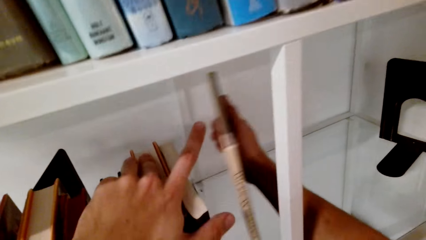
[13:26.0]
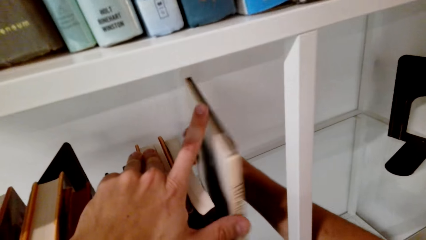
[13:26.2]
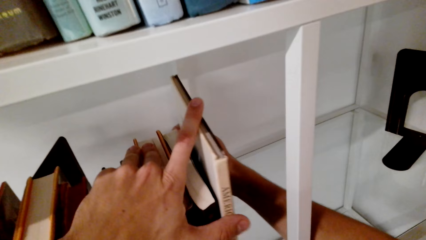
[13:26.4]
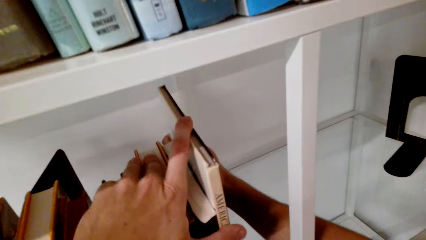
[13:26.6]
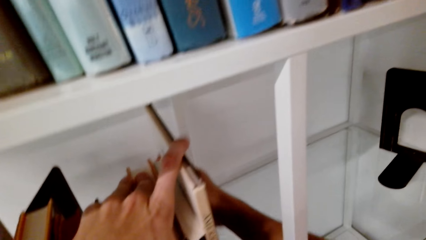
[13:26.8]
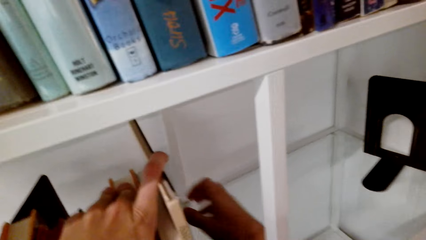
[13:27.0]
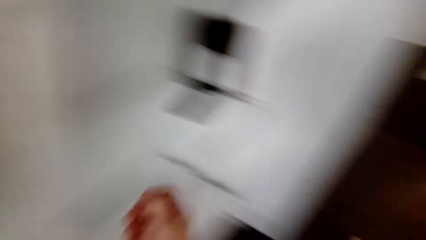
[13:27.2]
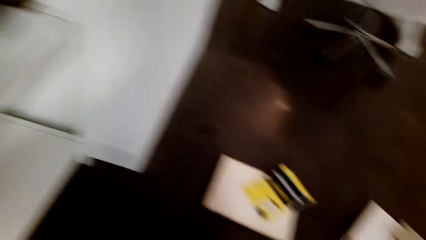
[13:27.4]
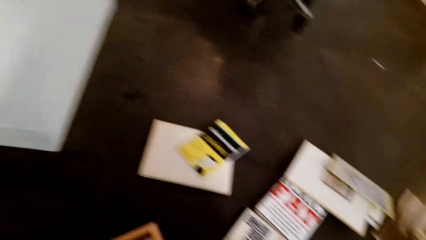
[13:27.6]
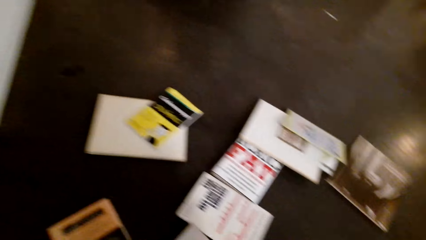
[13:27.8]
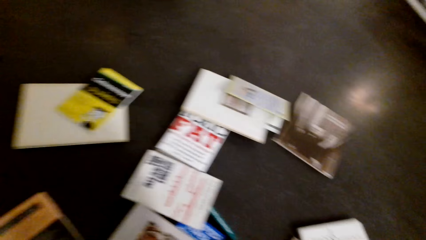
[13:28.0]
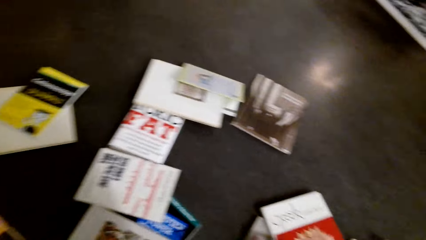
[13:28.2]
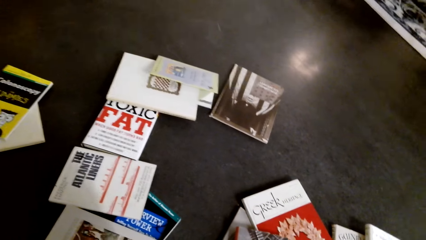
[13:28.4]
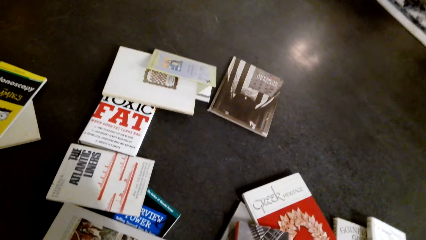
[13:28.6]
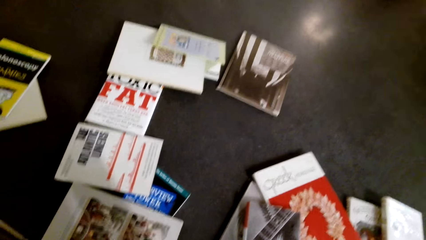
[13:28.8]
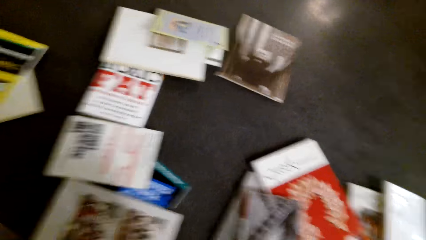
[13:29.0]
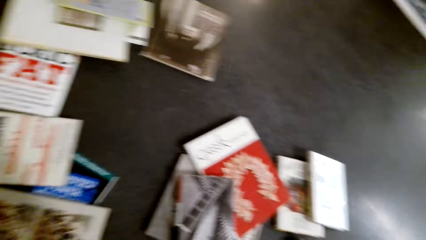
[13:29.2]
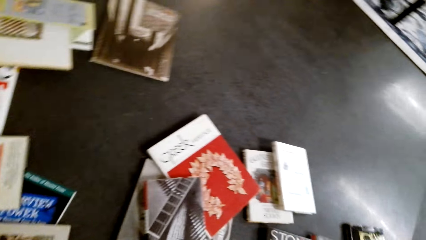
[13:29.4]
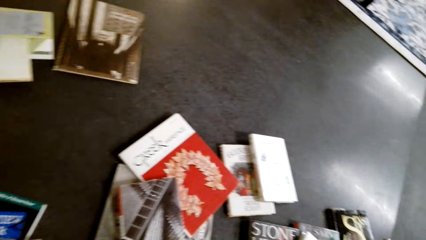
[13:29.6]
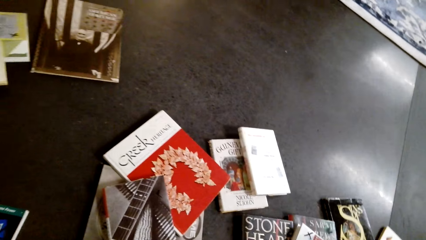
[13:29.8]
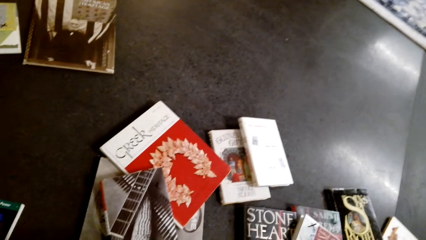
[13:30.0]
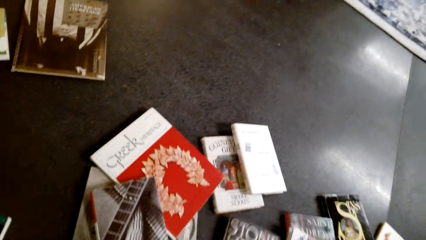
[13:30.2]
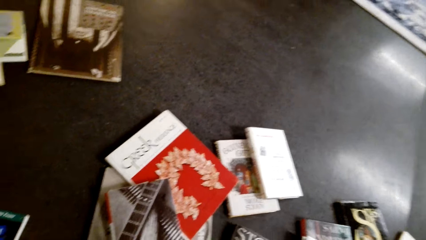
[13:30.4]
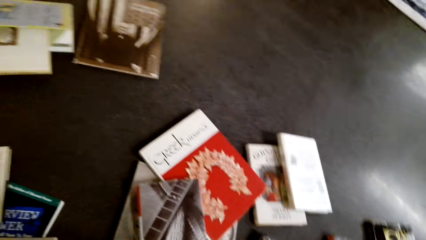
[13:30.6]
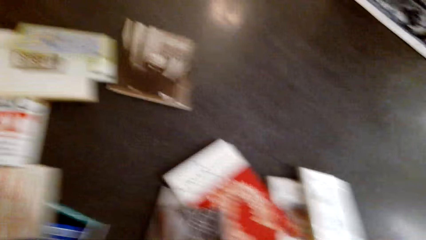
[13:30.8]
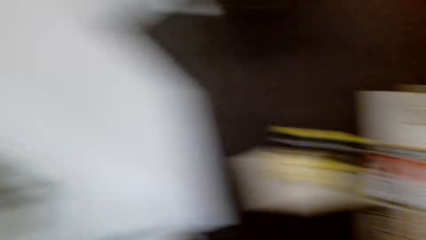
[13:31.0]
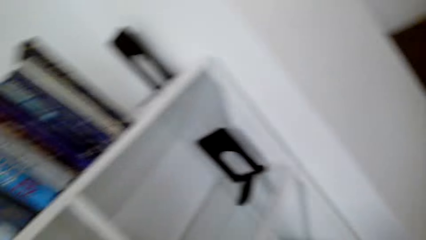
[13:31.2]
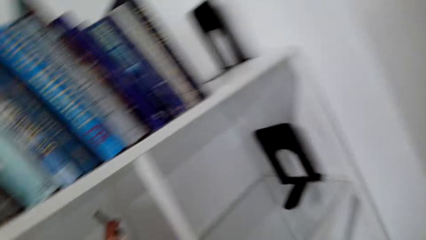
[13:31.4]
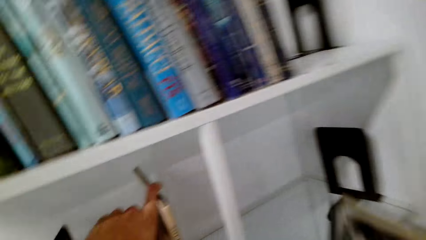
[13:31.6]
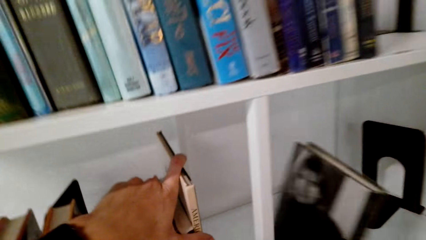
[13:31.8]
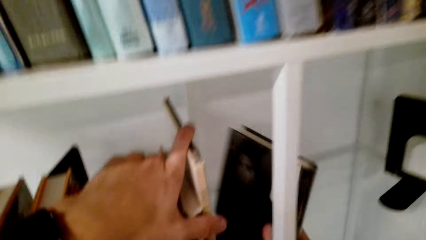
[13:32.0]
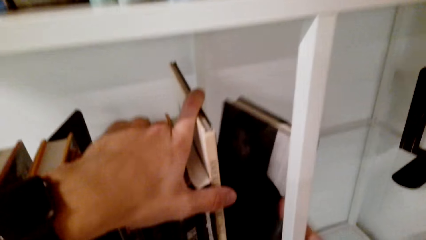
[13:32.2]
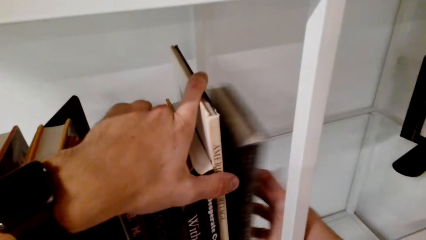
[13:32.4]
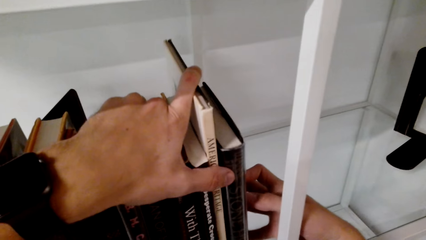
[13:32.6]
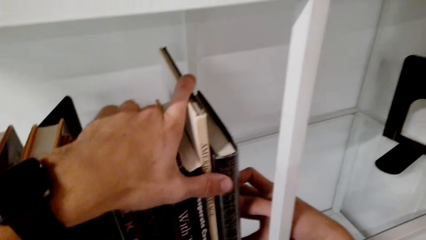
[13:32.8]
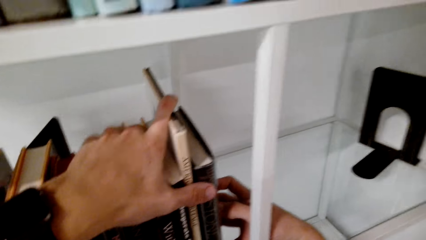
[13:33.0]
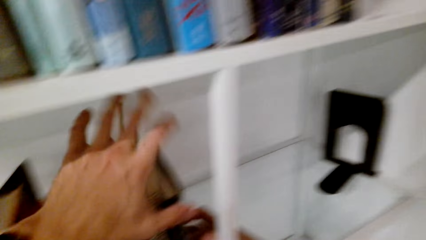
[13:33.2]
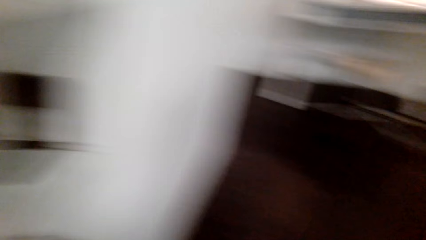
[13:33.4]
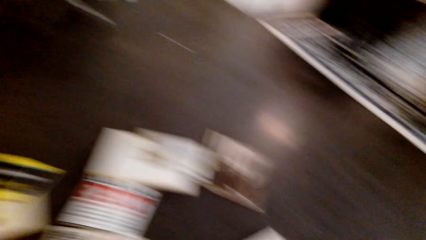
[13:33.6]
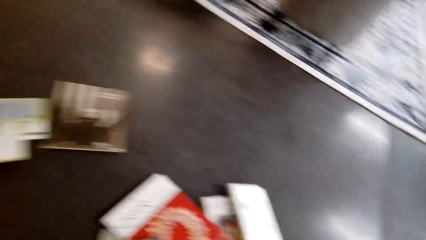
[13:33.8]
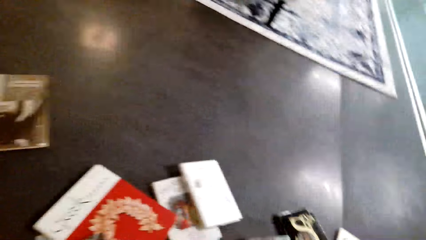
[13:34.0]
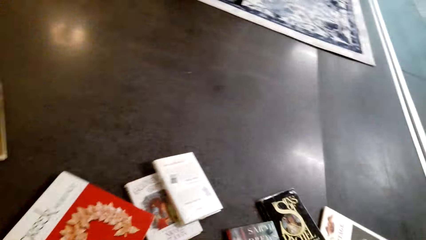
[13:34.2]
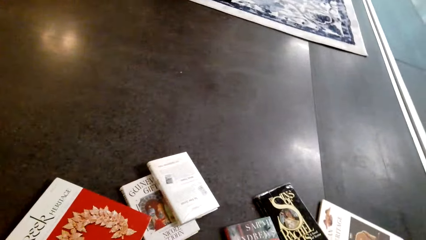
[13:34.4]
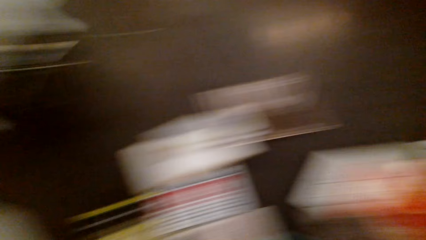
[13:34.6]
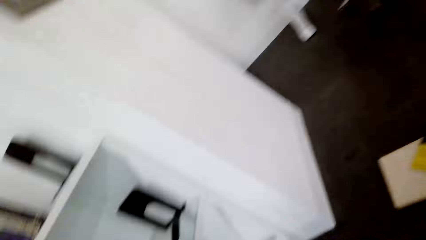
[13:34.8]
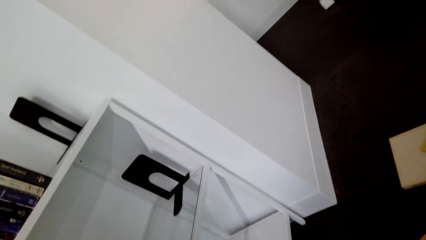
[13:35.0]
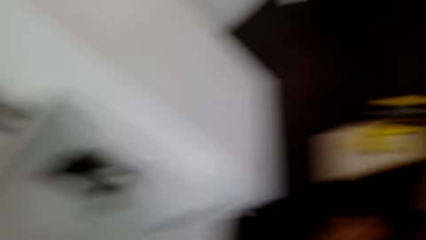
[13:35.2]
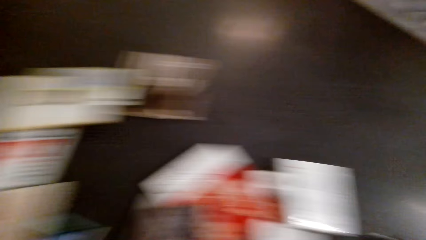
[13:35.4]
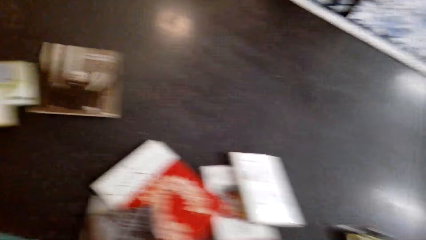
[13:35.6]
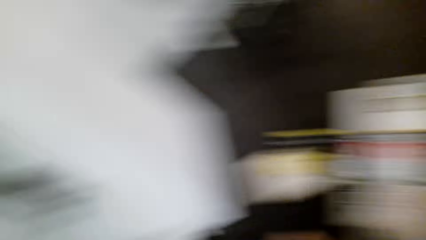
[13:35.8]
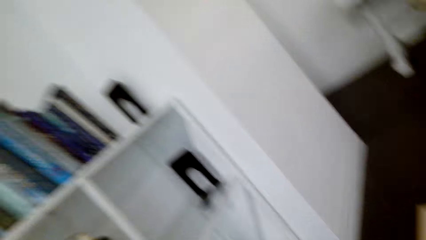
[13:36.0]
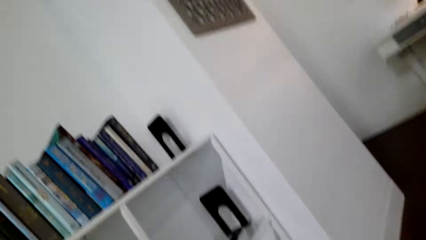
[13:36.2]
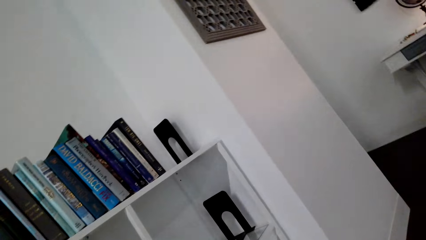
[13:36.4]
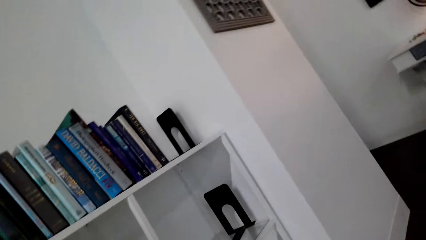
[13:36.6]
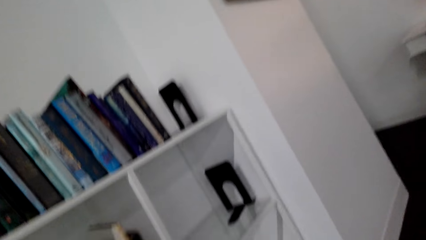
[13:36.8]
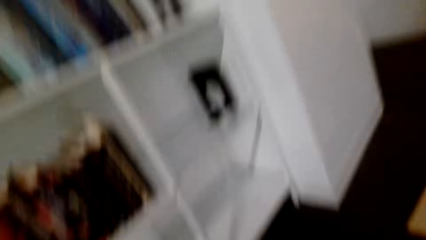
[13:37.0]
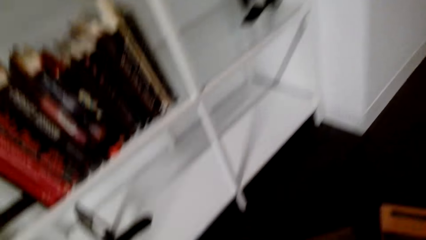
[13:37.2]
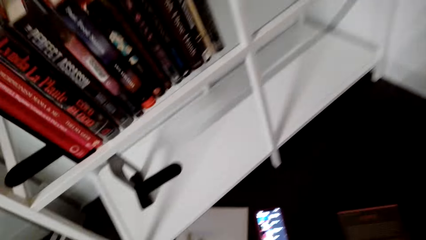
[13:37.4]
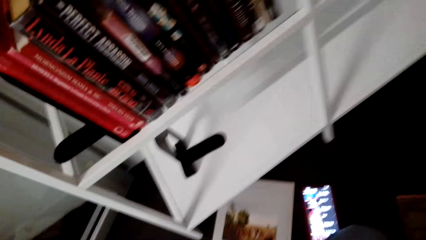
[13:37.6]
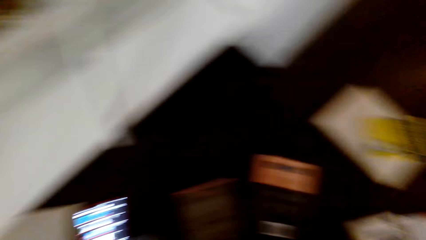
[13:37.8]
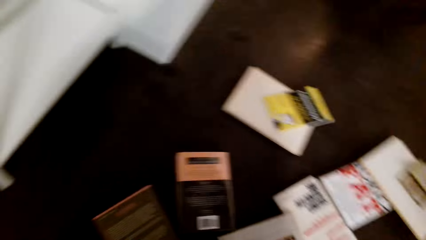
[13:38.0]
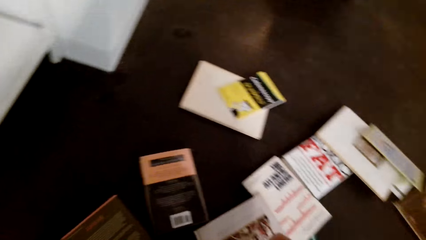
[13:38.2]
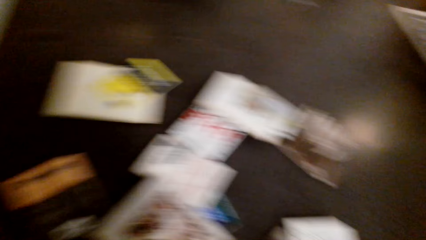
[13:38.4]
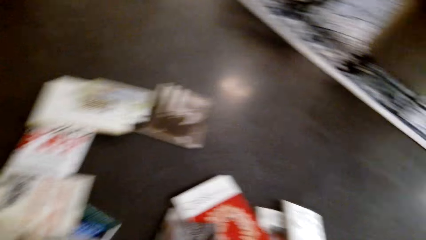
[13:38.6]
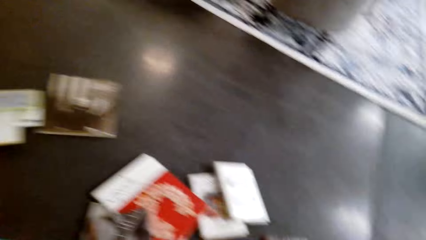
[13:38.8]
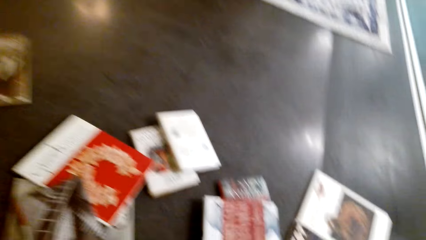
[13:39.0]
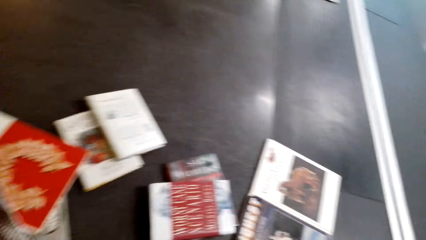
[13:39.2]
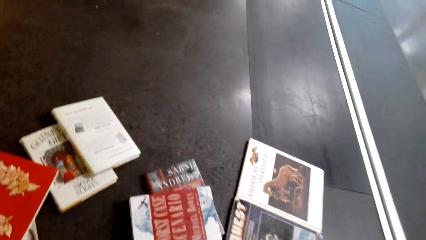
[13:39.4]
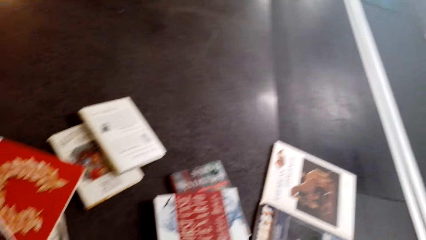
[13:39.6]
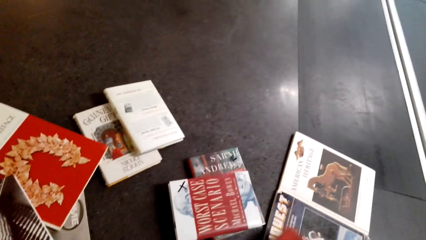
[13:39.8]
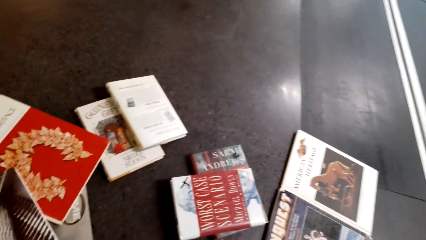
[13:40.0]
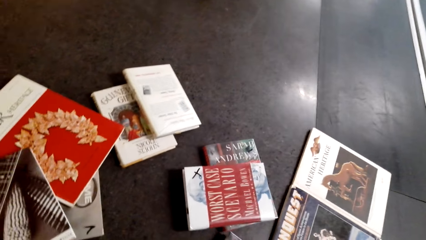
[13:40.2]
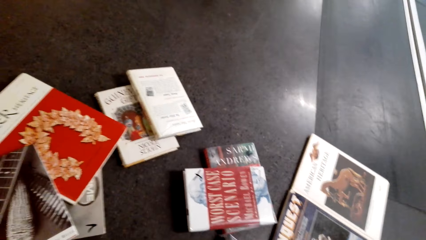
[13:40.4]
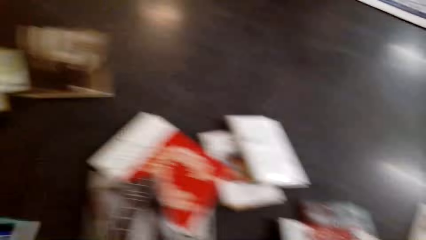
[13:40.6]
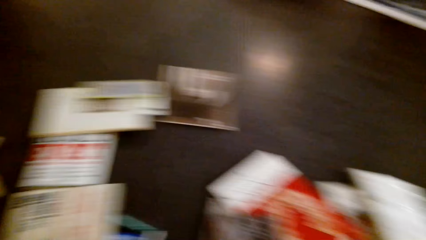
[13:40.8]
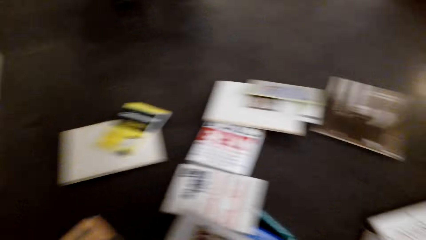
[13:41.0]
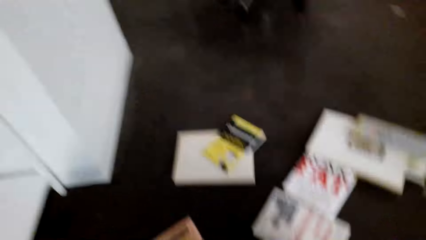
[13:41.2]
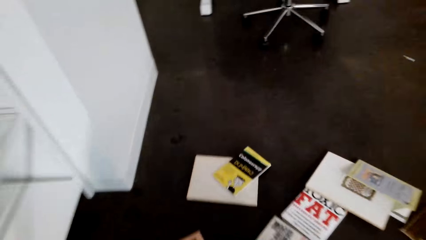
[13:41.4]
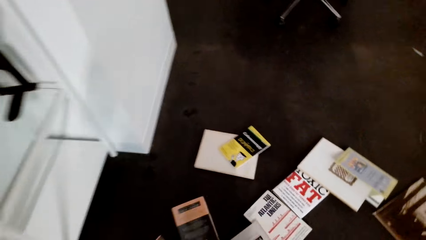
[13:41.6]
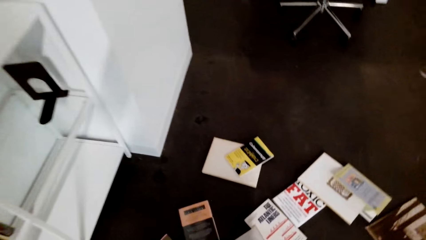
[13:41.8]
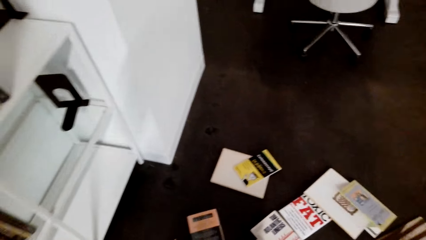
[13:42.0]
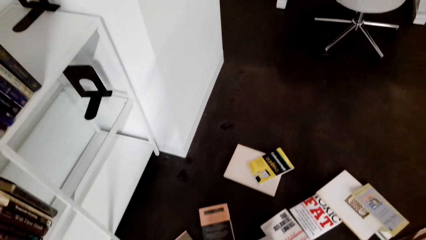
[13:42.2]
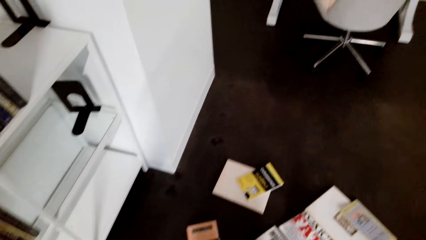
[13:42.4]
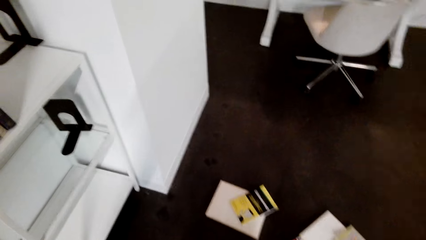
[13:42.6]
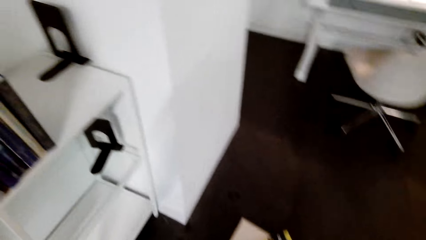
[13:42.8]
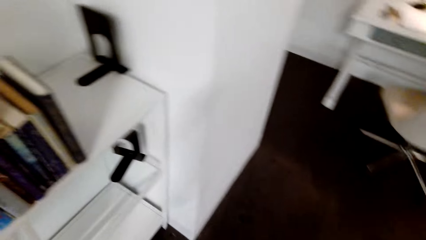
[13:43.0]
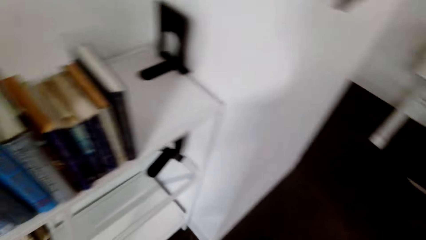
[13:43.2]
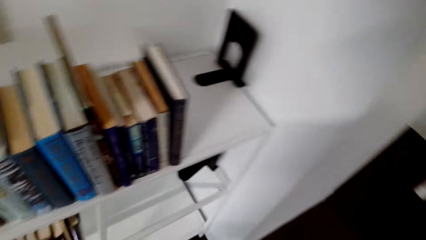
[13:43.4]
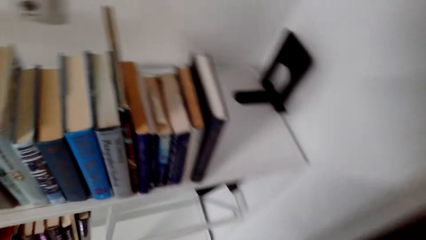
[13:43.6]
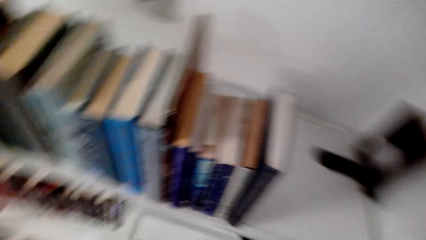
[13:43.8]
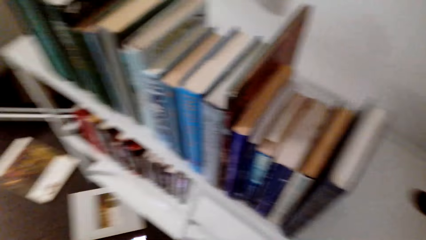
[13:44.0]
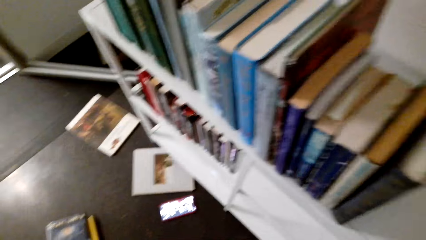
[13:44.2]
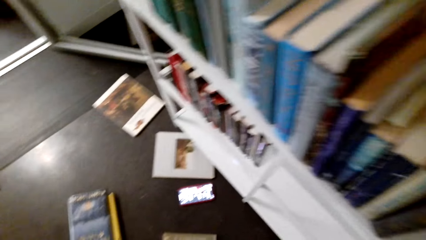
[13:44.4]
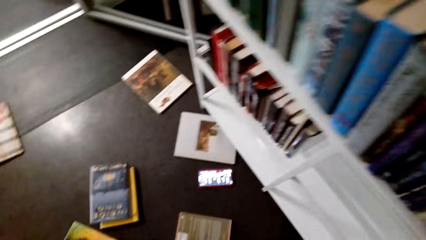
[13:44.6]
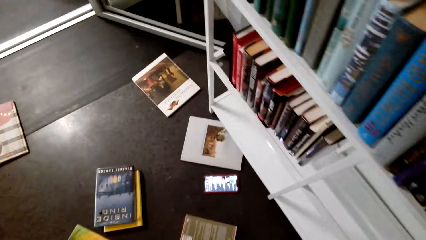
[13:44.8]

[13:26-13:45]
The camera wearer puts the book on the shelf. They pick up the book from the floor. They put the book on the shelf. They look around. They pick up the book from the floor. They stare at the books on the floor.
